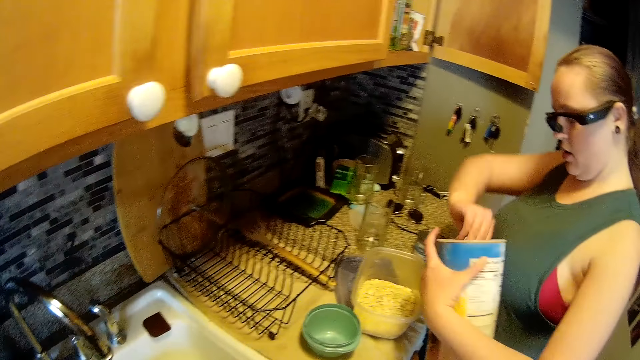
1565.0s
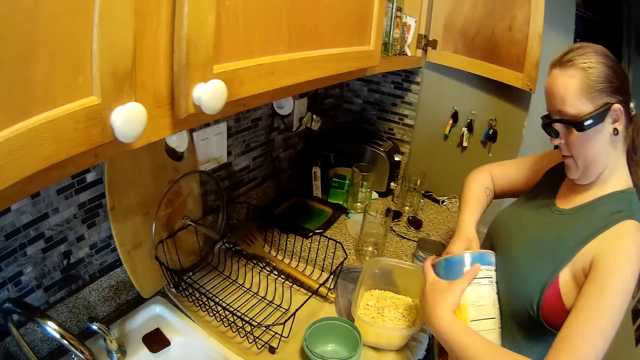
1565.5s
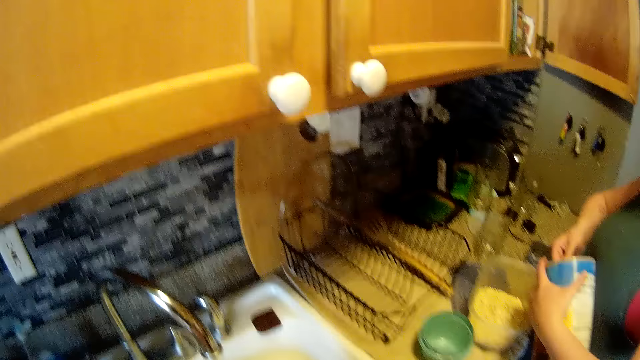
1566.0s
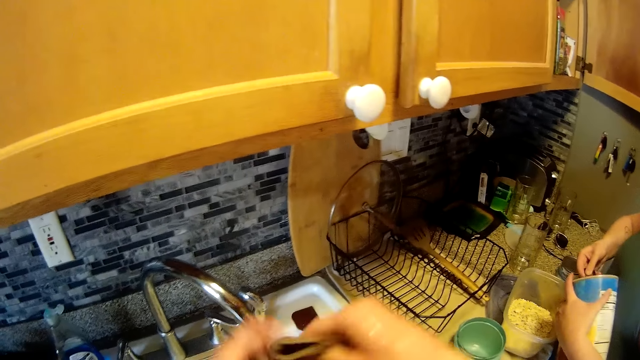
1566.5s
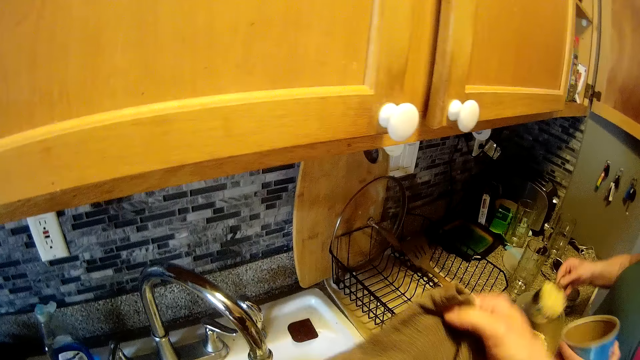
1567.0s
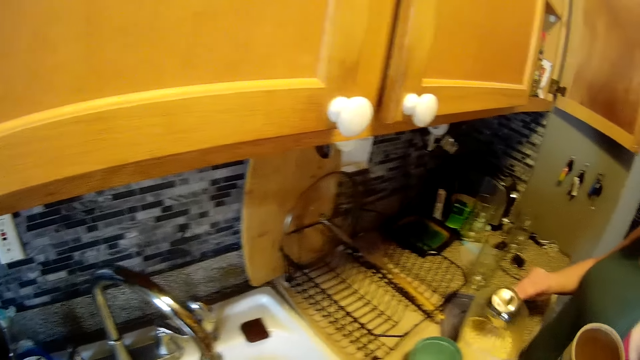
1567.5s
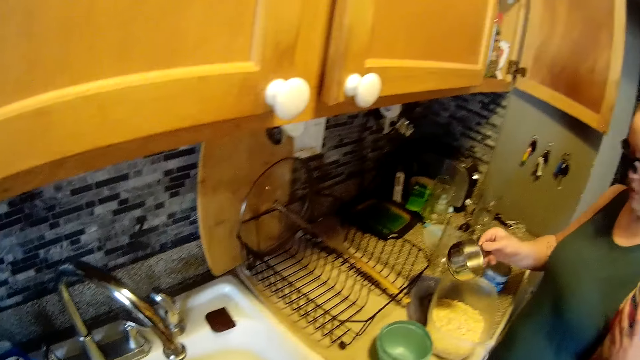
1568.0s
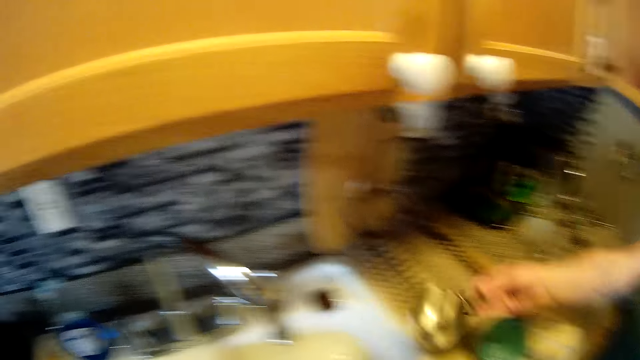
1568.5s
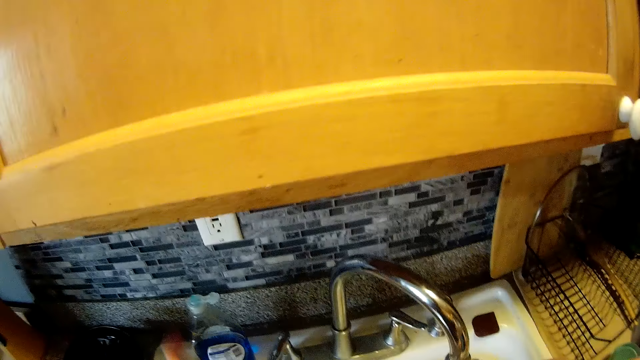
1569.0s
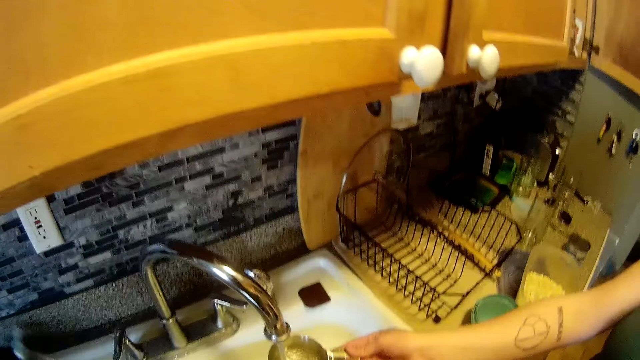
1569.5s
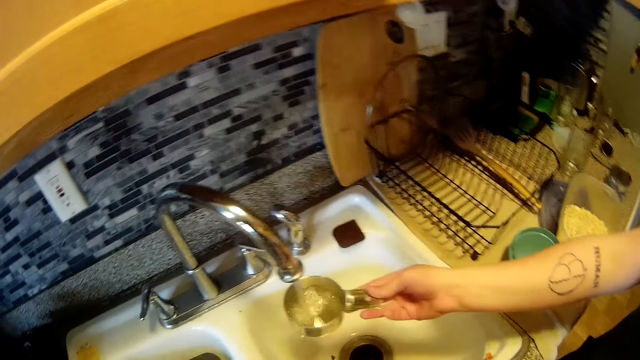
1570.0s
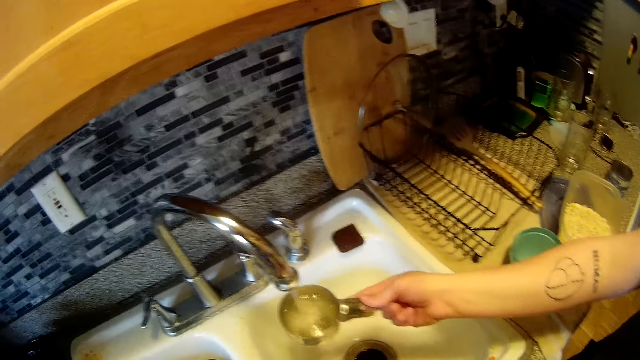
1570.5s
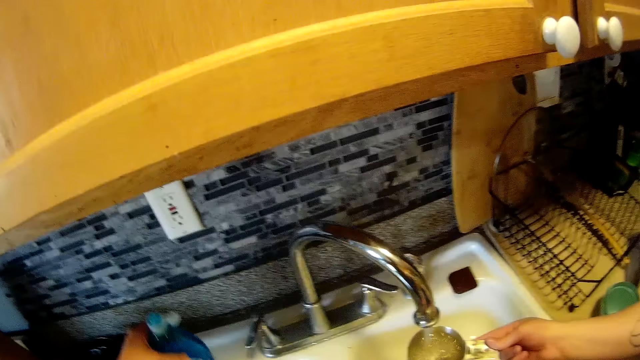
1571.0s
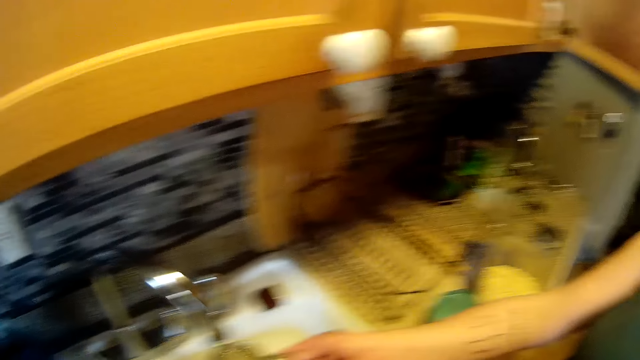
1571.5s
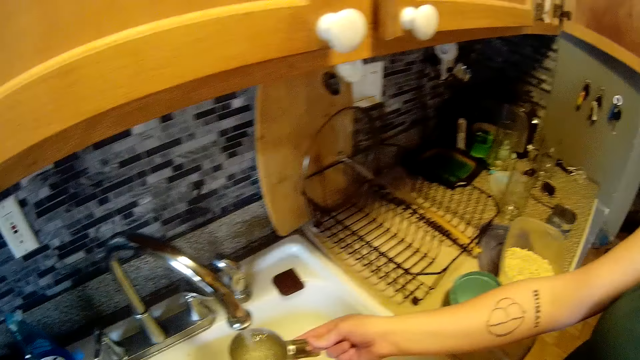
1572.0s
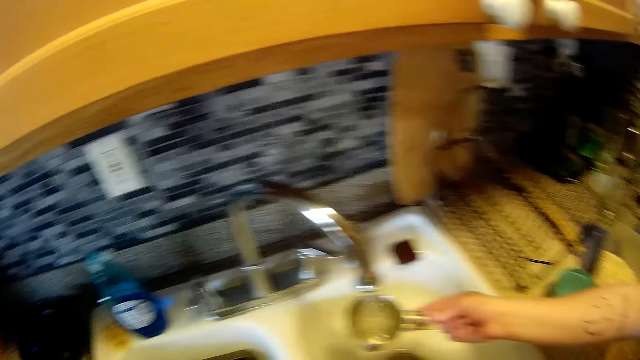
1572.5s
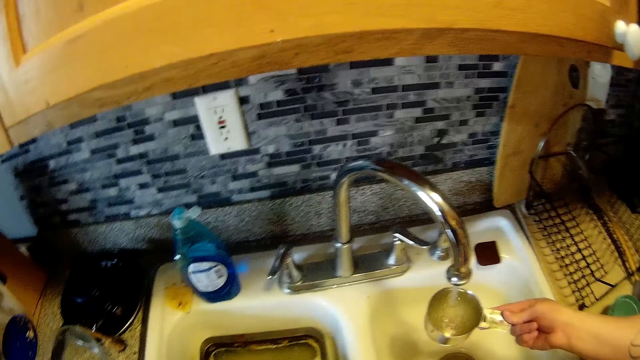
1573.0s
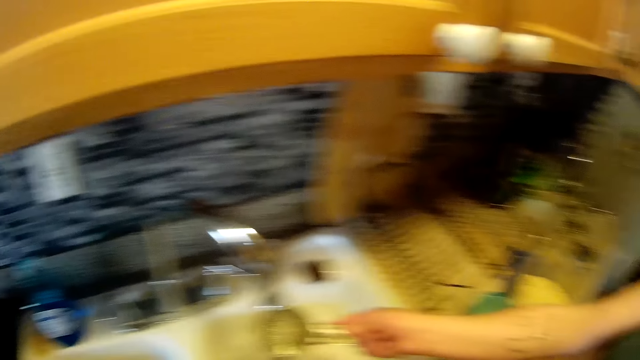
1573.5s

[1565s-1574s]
The woman scoops cheese from the tin with the scoop in her right hand. The camera wearer looks at the woman. He folds the dish cloth with both hands. The woman pours the cheese in the scoop into the bowl on the kitchen counter with her right hand. The camera wearer lifts the green kitchen cloth with both hands. The woman fills the scoop with water from the kitchen sink tap. The camera wearer picks up a bottle of dish soap from the kitchen sink with his left hand. He looks at the woman's arm. He drops the bottle of dish soap on the kitchen sink with his left hand.

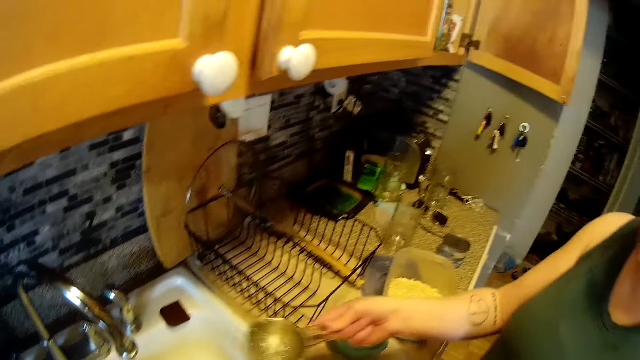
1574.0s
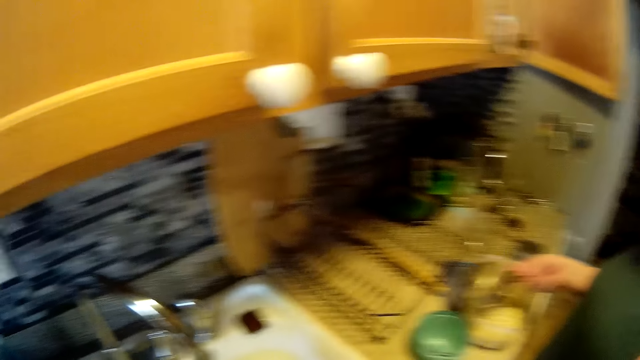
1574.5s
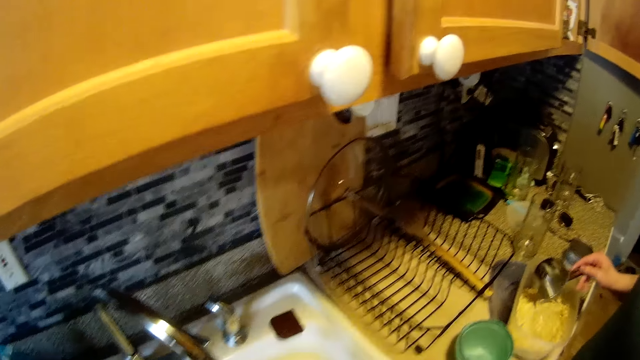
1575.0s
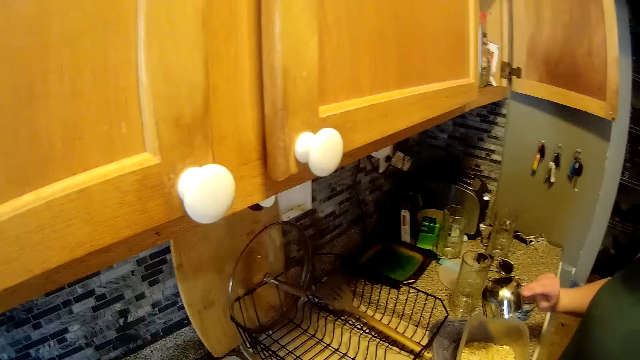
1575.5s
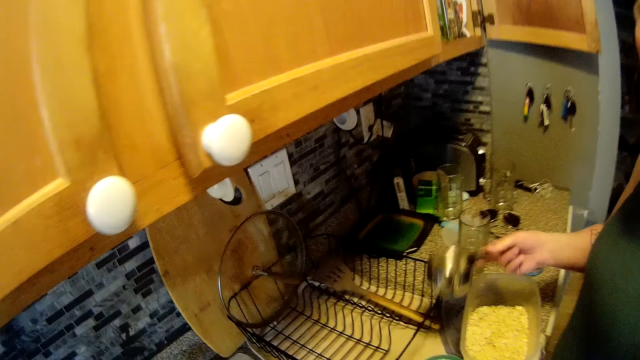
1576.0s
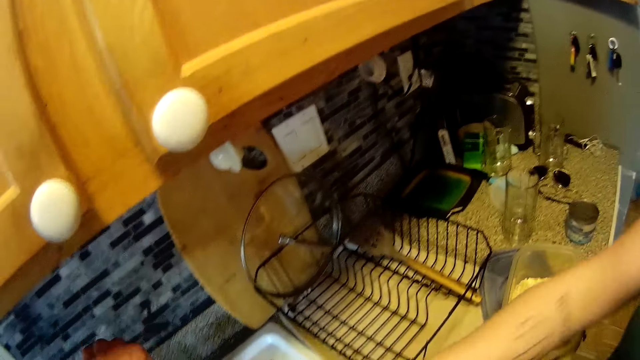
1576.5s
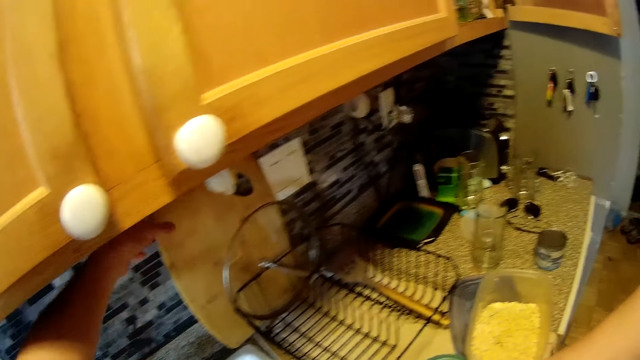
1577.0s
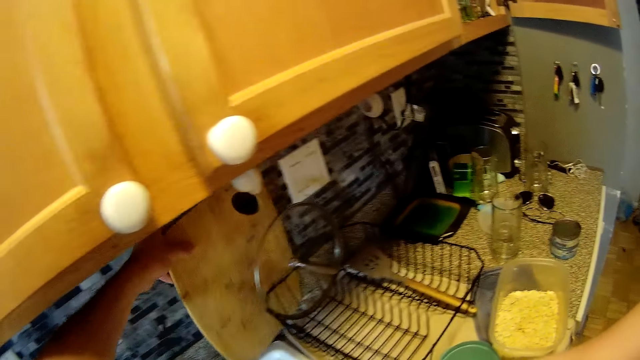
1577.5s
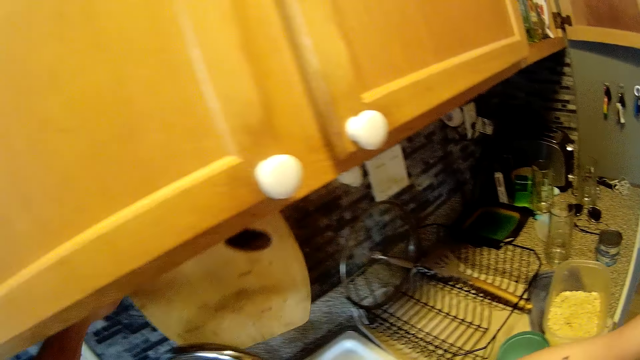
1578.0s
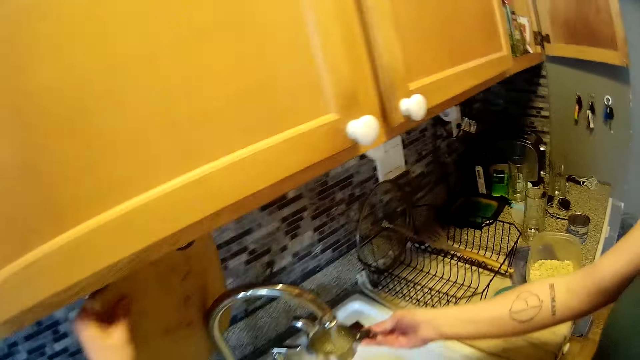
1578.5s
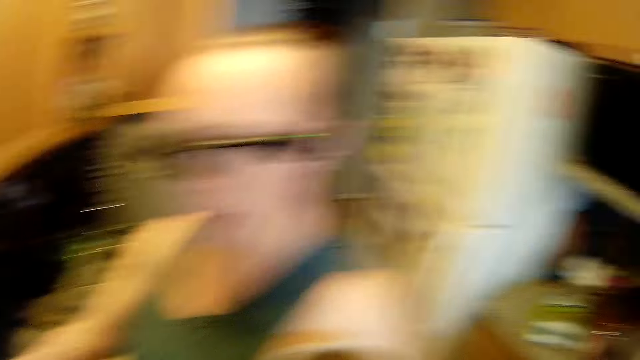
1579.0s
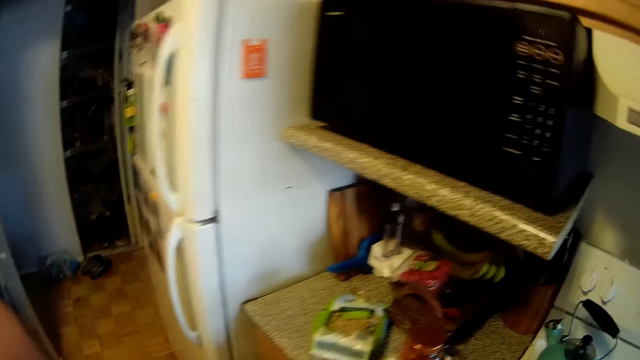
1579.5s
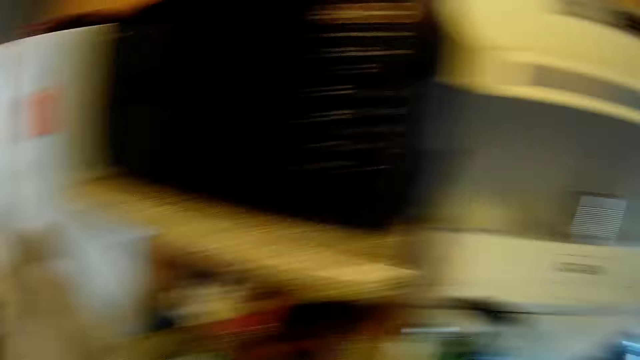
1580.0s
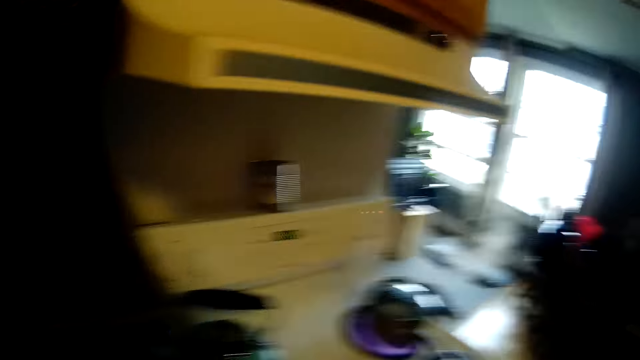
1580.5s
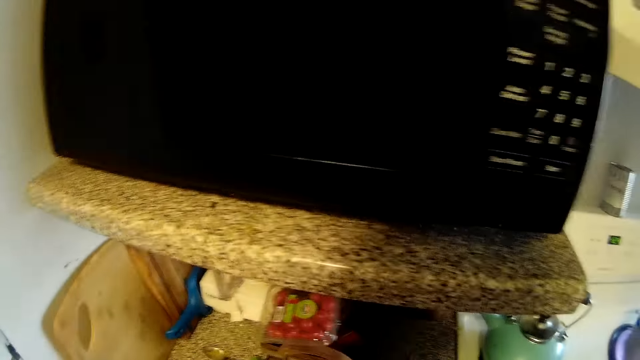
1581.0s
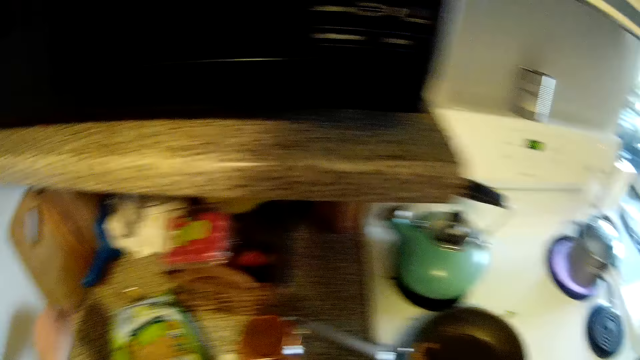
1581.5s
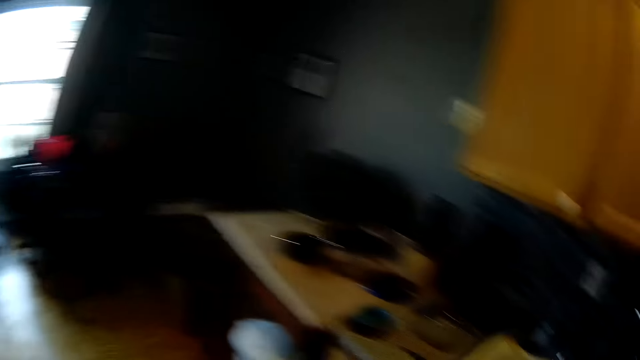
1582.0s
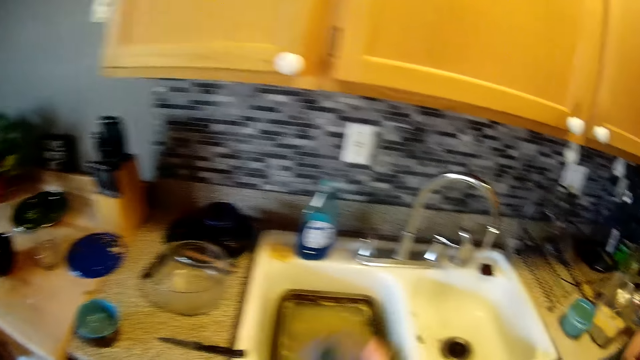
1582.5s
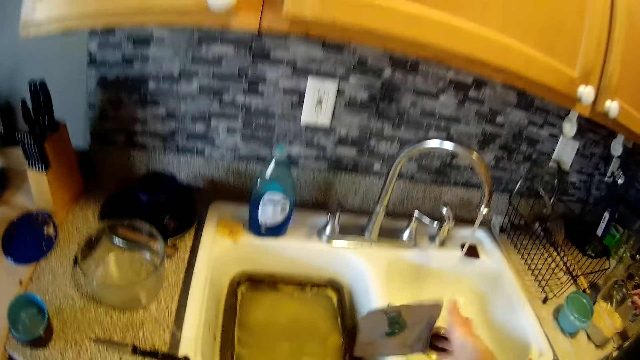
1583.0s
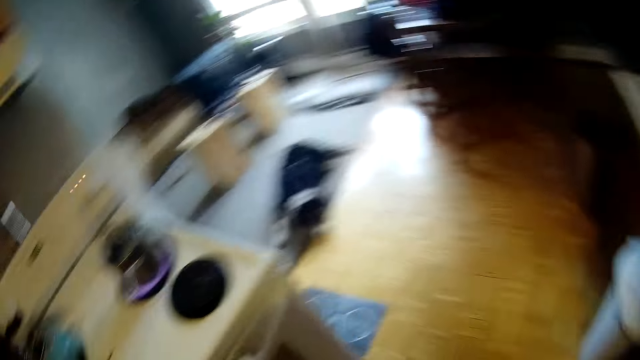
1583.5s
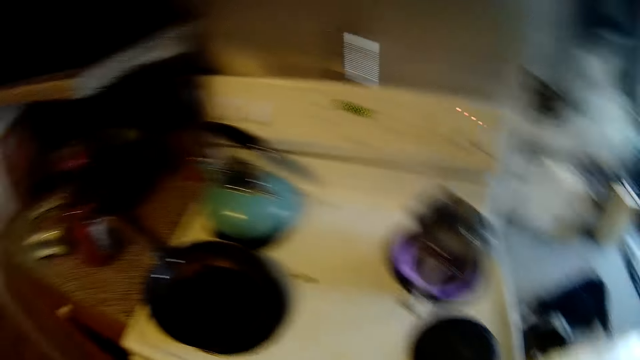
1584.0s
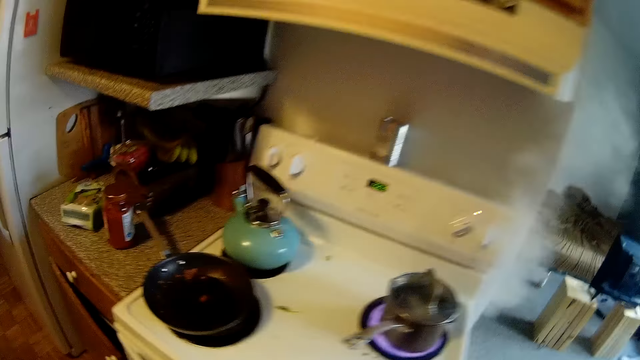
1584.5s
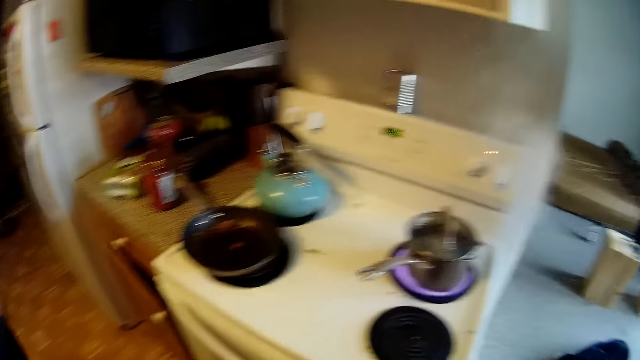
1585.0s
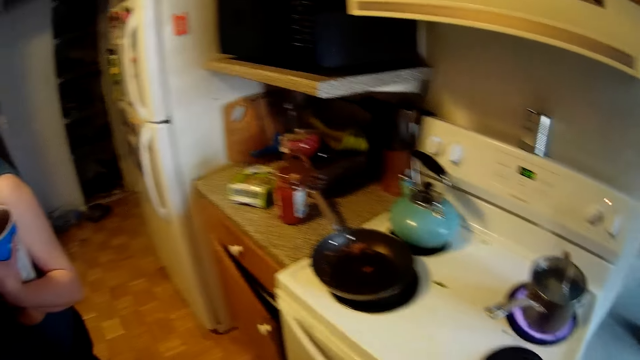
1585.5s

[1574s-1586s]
The camera wearer looks around. The woman pours the water in the scoop into the bowl on the kitchen counter with her right hand. The camera wearer picks up the wooden chopping board from the kitchen counter with the left hand. The woman fills the scoop with water from the kitchen sink tap. The camera wearer walks to the other kitchen counter and looks at the cooker. He drops the board on the kitchen counter with his left hand. He walks to the other kitchen counter. He drops the dish cloth in the kitchen sink with his right hand. He turns to the other side of the kitchen.
